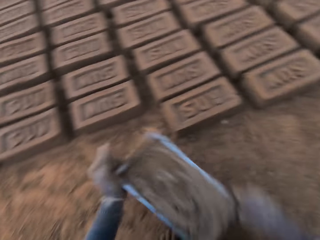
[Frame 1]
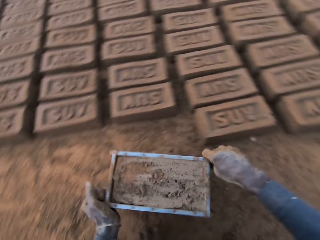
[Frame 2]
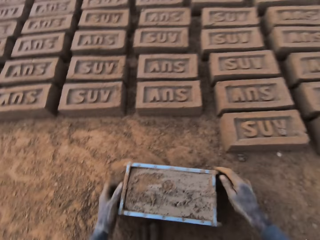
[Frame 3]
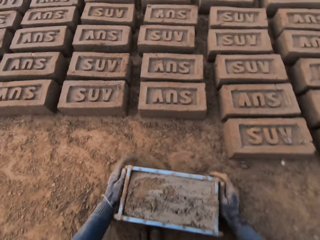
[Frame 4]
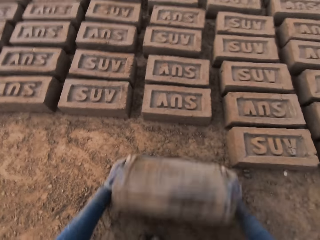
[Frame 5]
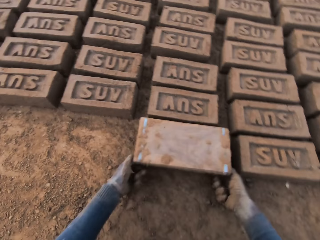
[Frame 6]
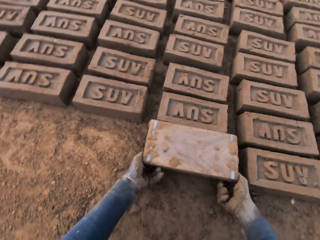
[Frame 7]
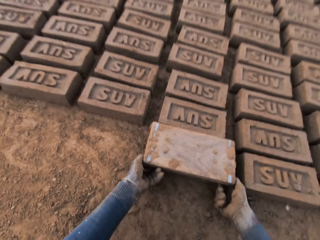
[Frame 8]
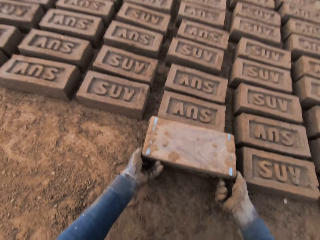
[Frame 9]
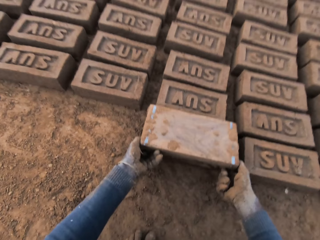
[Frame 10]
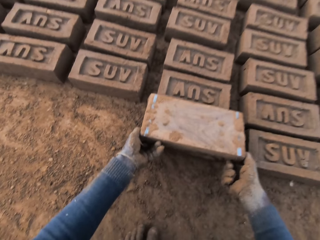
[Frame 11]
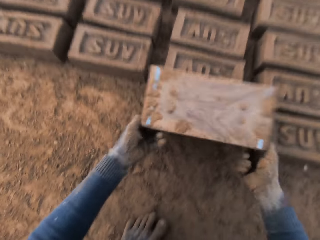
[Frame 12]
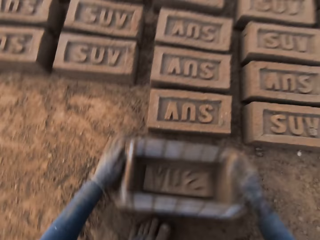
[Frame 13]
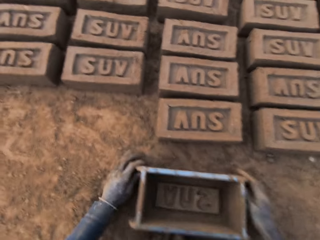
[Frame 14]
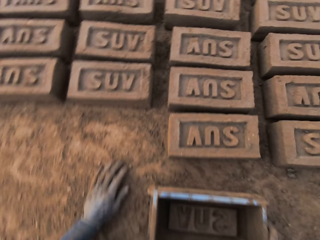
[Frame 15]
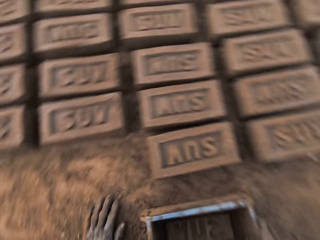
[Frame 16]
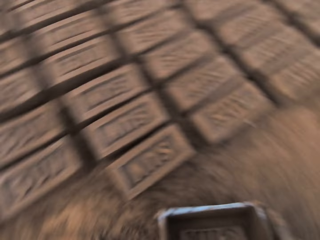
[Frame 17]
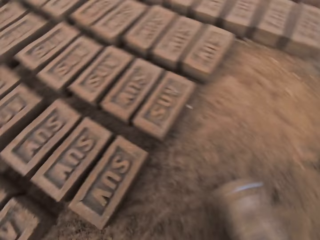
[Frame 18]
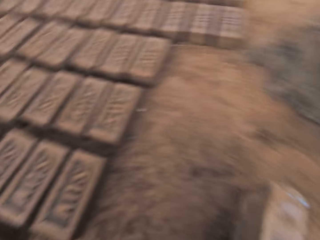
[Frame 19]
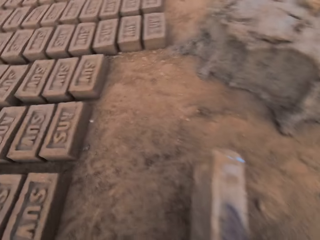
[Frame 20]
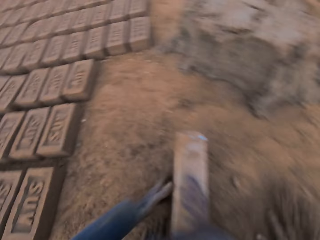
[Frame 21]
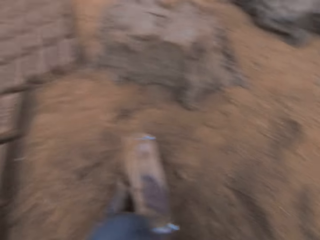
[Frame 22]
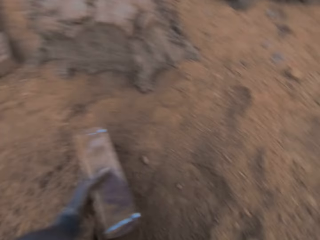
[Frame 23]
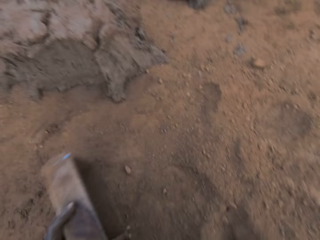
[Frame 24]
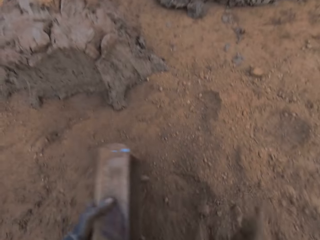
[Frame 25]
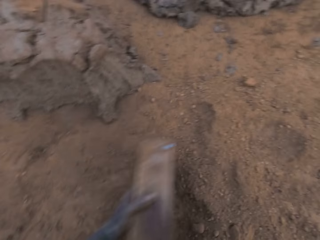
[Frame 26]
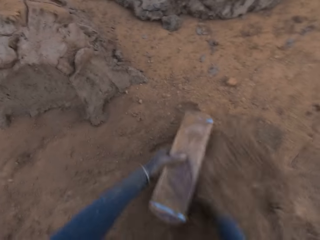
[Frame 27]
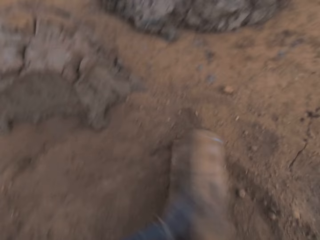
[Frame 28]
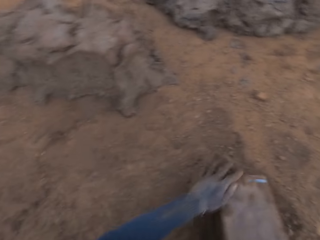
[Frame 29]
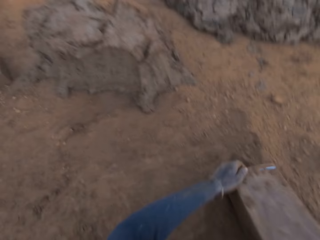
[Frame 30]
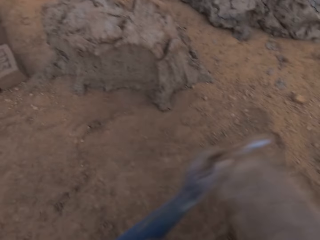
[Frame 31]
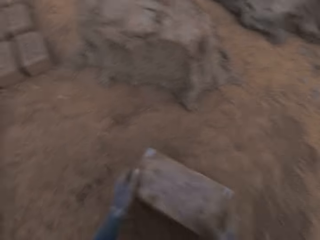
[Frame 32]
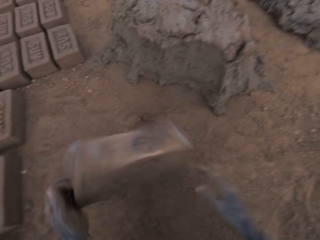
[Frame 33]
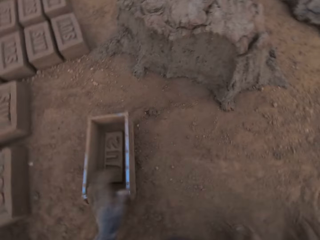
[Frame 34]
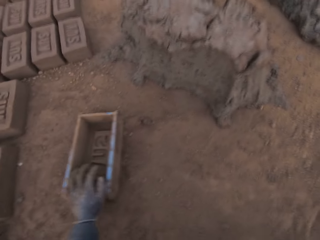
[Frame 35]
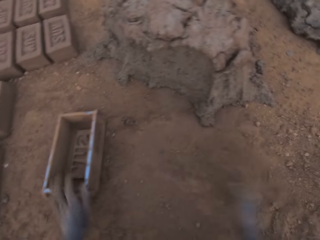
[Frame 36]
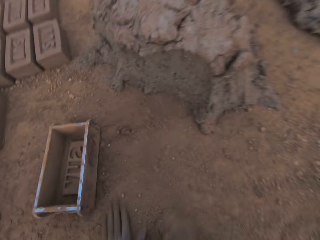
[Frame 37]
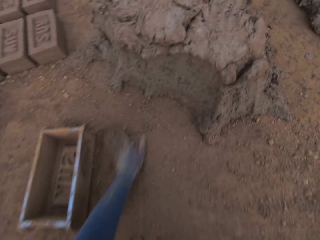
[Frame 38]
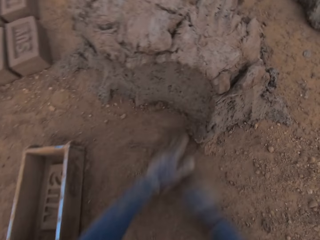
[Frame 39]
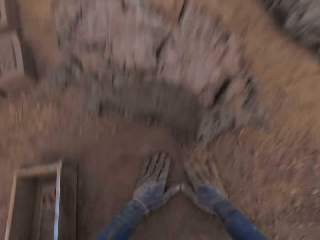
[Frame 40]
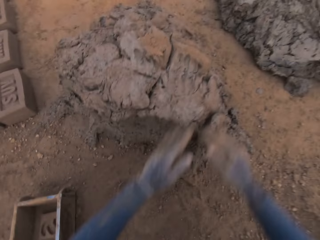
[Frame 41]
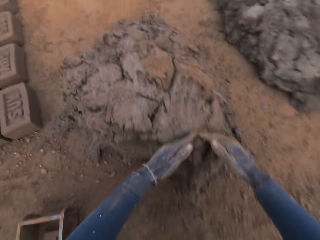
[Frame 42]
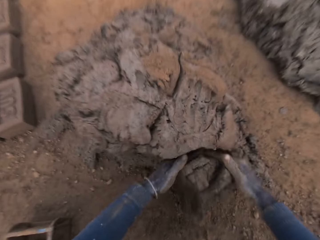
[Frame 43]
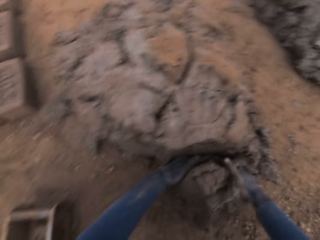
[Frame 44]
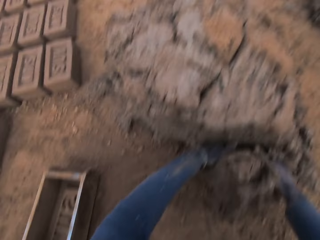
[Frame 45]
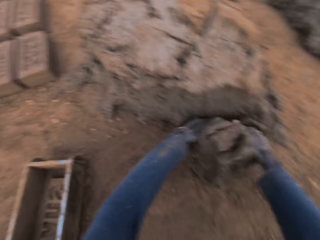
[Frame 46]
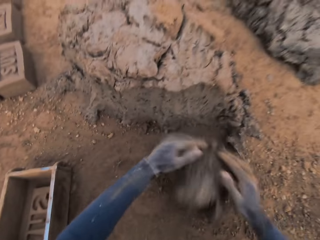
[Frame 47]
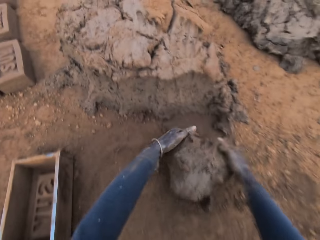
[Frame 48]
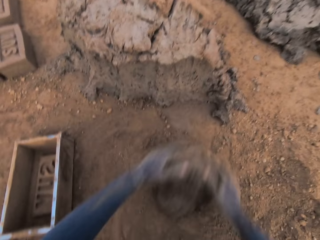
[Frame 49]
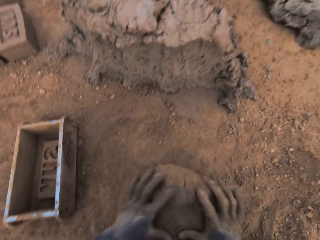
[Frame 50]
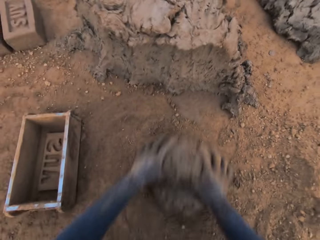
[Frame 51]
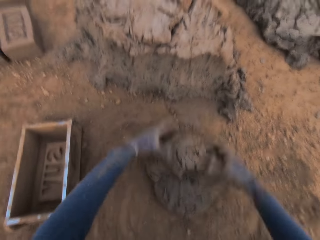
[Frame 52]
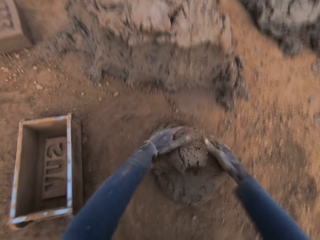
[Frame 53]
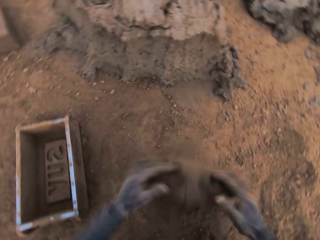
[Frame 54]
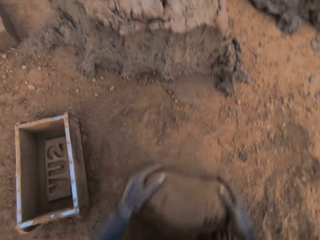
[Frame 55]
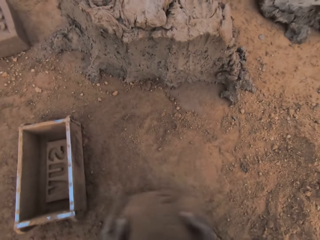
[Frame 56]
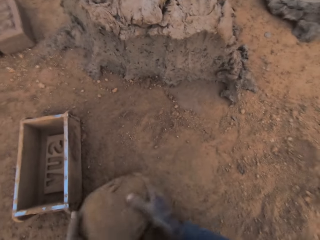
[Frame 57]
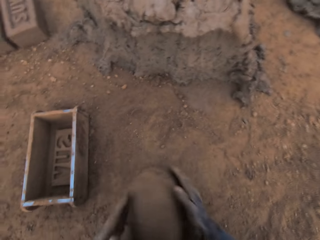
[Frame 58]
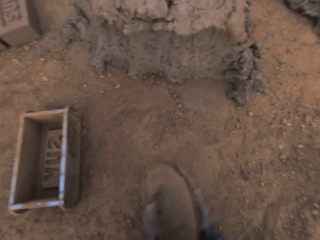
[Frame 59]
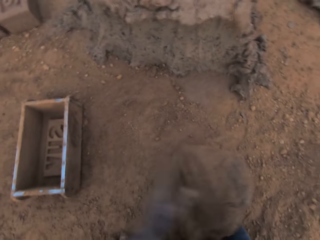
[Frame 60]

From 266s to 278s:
The camera wearer flips the brick mold upside down. He removes the brick mold from the brick. He moves with the brick mold in his hand towards the heap of mortar. He puts the brick mold on the ground. He holds the brick mold. He cleans the brick mold with sand. He puts the soil in the brick mold. He puts the brick mold on the ground. He slides his hands on the ground. He cuts out a piece of mortar from the heap of mortar with his hands. He molds the mortar with his hands on the ground. He rolls the clay on the ground.

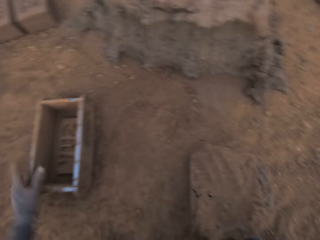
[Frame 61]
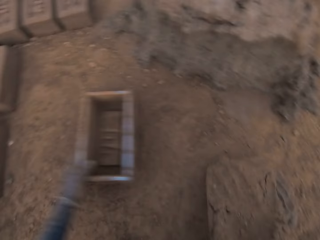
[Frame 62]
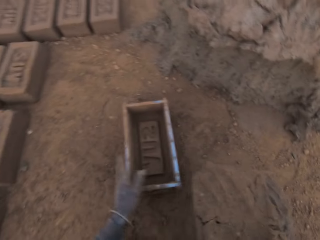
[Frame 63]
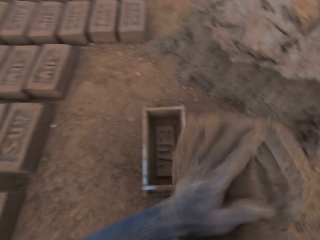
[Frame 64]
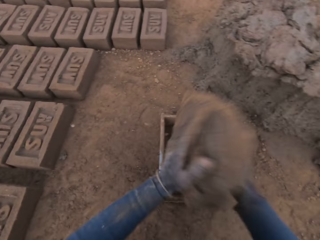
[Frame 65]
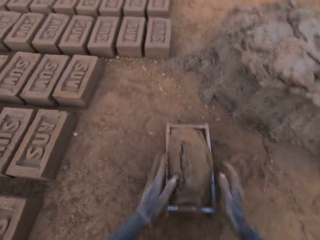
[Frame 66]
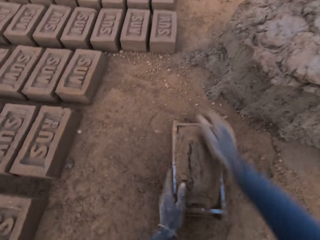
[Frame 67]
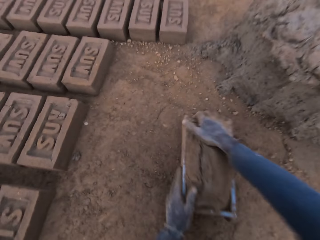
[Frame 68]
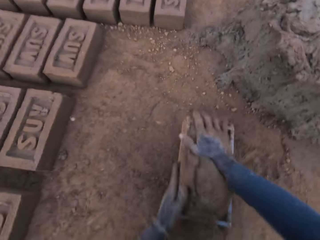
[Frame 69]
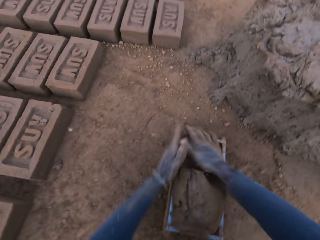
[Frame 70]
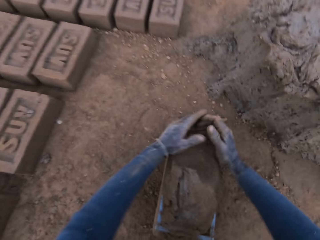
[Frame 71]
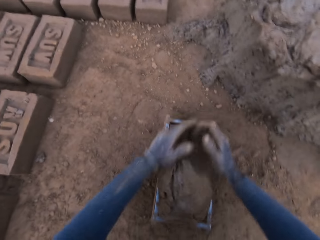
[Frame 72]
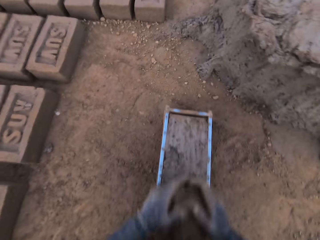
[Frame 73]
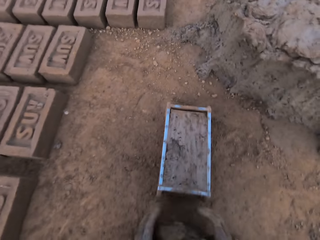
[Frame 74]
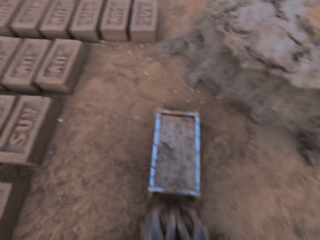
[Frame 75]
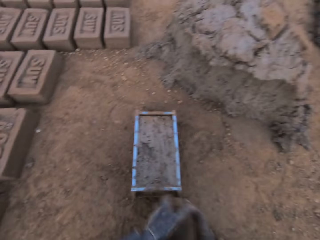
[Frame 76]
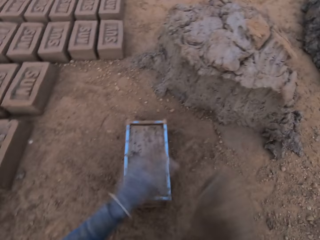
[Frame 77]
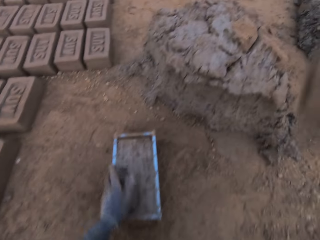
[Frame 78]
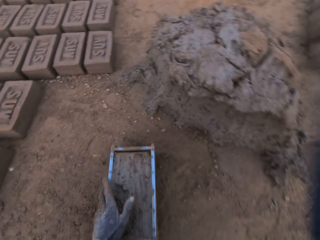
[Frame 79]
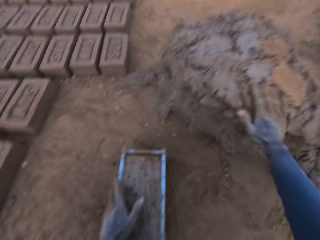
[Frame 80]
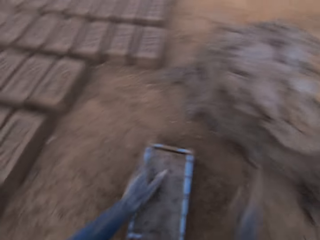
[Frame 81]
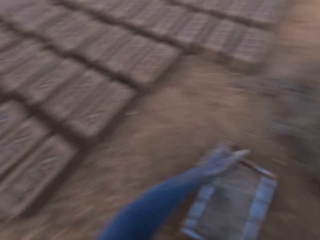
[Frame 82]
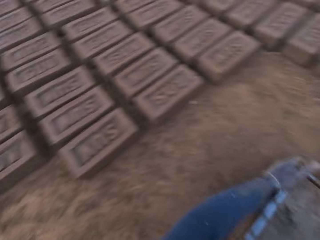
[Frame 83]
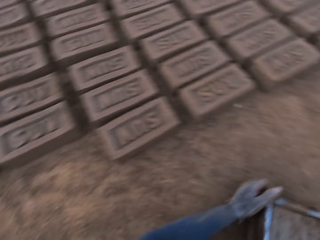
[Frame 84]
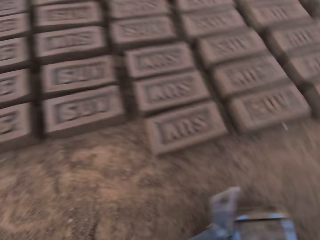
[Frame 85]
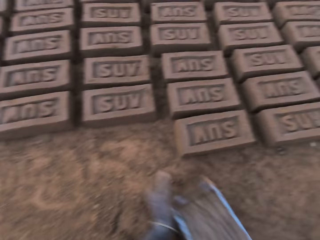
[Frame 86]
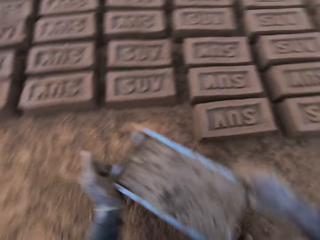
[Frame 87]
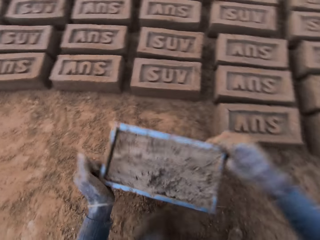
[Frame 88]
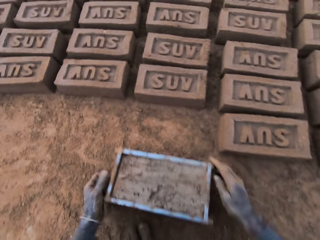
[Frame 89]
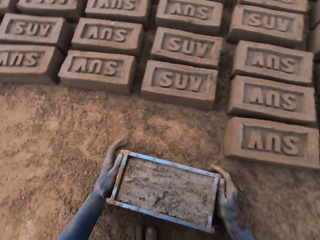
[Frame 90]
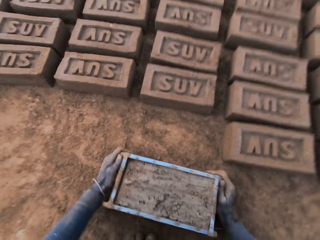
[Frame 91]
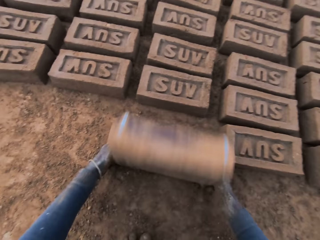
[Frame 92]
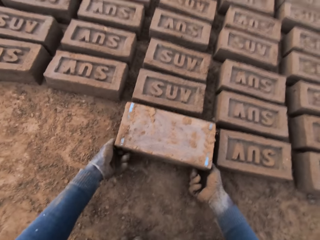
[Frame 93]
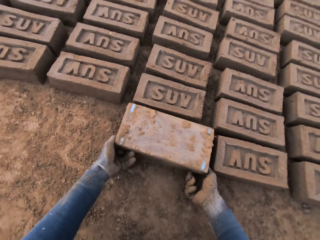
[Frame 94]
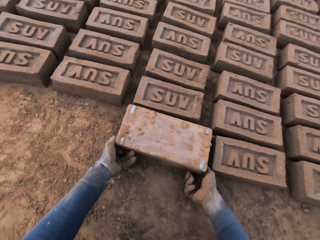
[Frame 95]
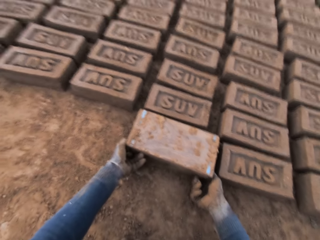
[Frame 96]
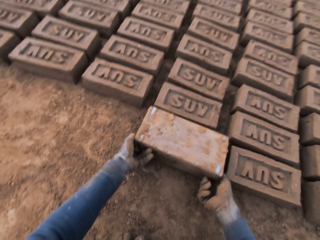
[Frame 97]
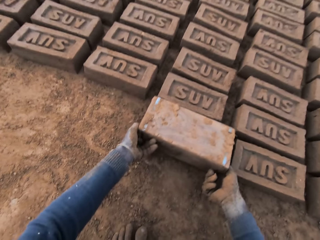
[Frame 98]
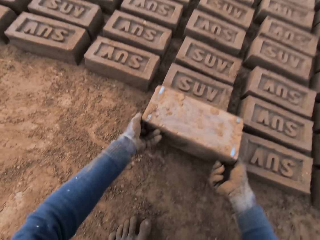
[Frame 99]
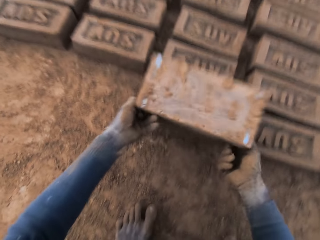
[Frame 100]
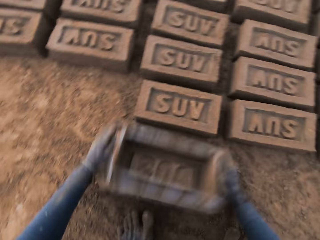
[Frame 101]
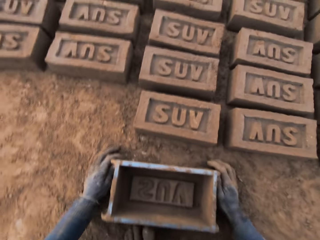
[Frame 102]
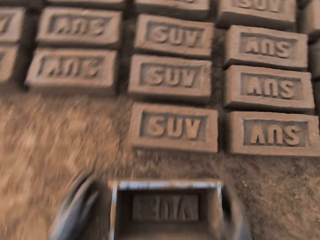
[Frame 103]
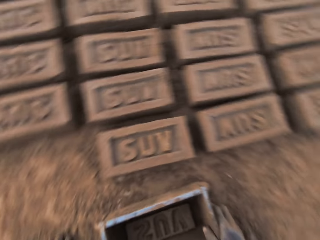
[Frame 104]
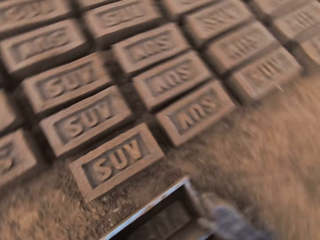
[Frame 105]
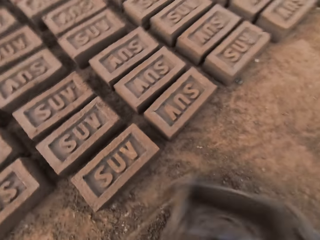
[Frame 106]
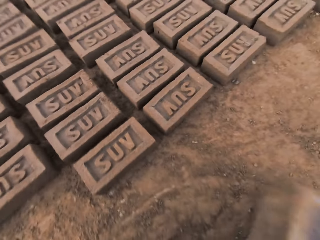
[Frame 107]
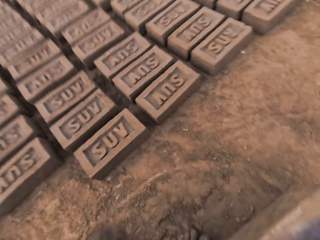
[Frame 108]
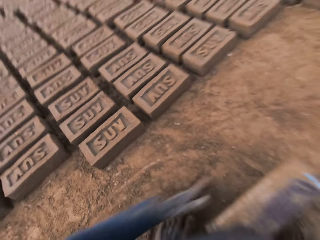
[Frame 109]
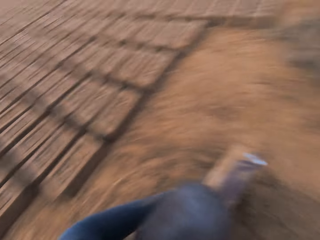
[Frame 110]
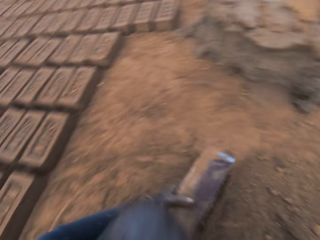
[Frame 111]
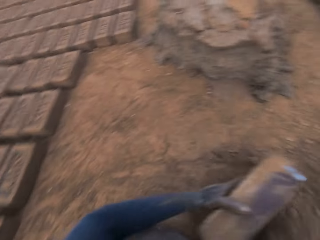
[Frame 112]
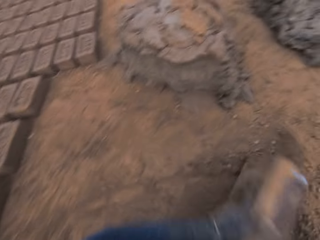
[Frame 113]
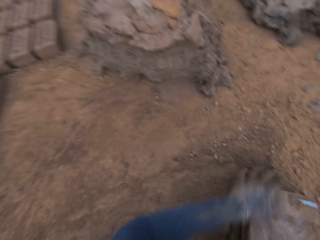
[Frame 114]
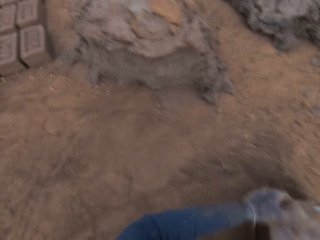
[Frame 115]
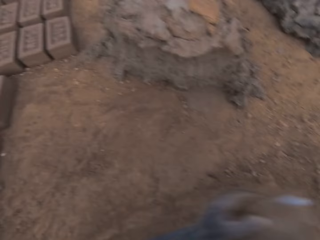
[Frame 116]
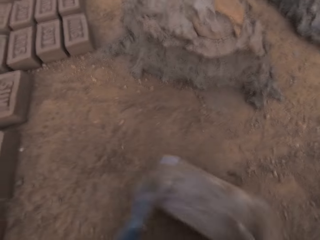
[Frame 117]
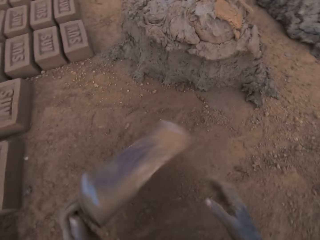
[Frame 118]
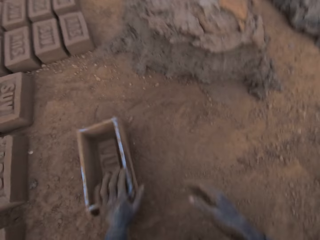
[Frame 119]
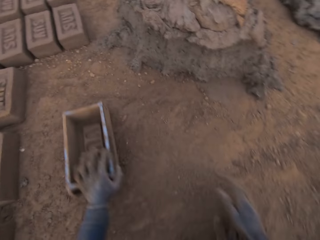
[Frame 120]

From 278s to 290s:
The camera wearer adjusts the brick mold or brick pan with his left hand. He loads the brick mold with the mortar. He scrapes mortar on the brick mold with his hands. He removes the excess clay from the brick mold. He drops the mortar on the heap of mortar with his right hand. He moves the brick mold closer to the aligned bricks on the ground. He puts the brick mold on the ground. He flips the brick mold upside down. He removes the brick mold from the brick. He places the brick pan on the ground. He moves the brick mold to the sandy area. He turns the mortar pan on the ground. He moves the brick pan on the ground. He dries the brick mold with sand. He puts the brick mold on the ground.
